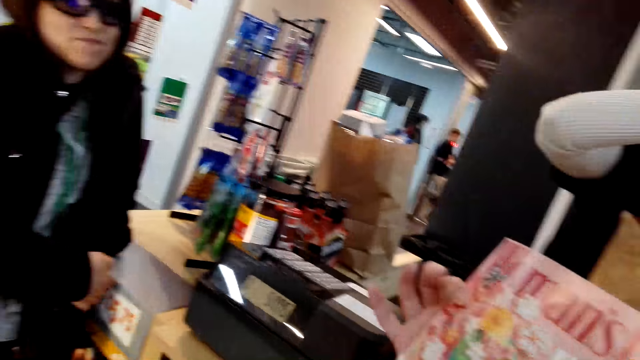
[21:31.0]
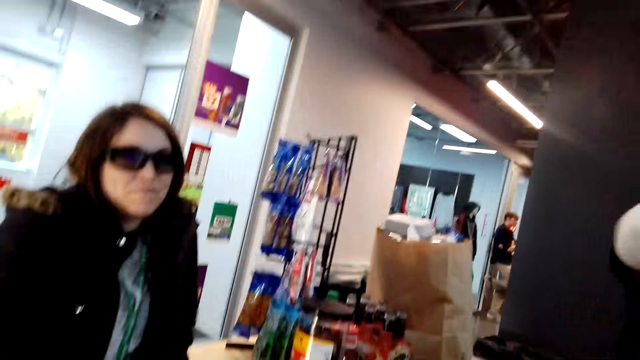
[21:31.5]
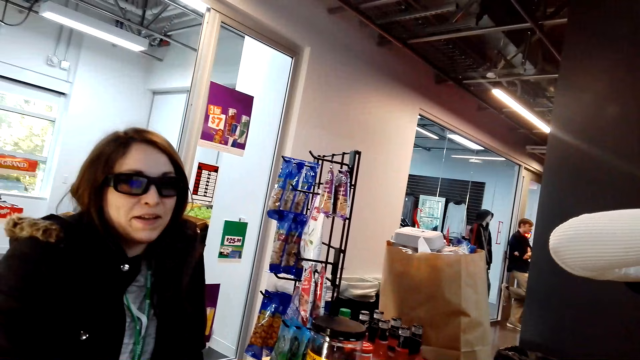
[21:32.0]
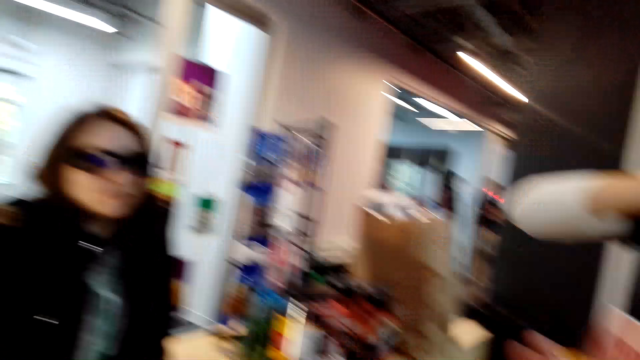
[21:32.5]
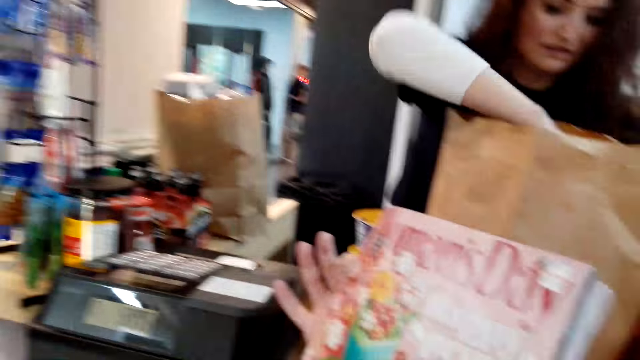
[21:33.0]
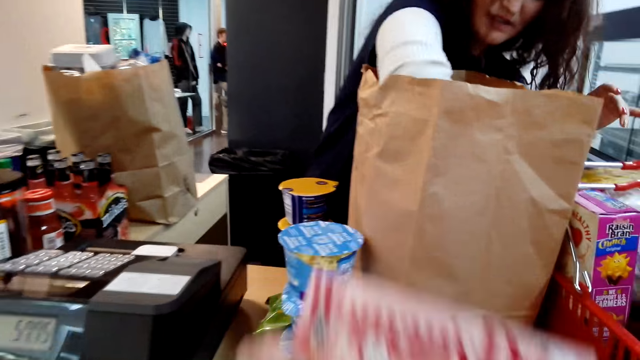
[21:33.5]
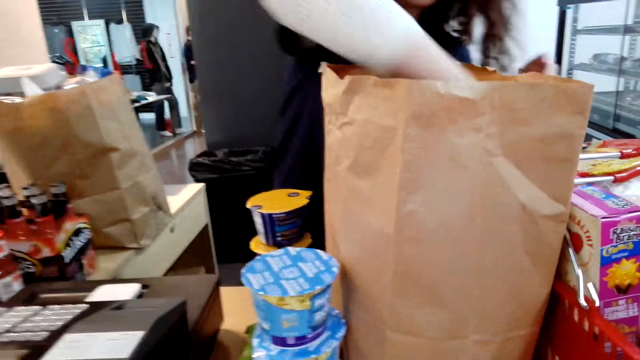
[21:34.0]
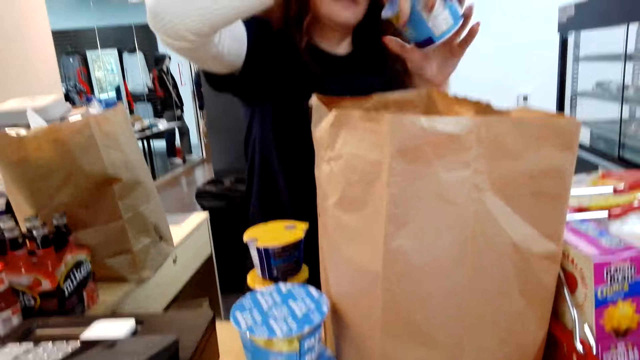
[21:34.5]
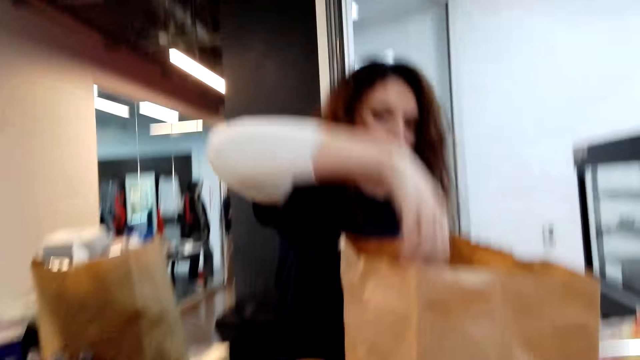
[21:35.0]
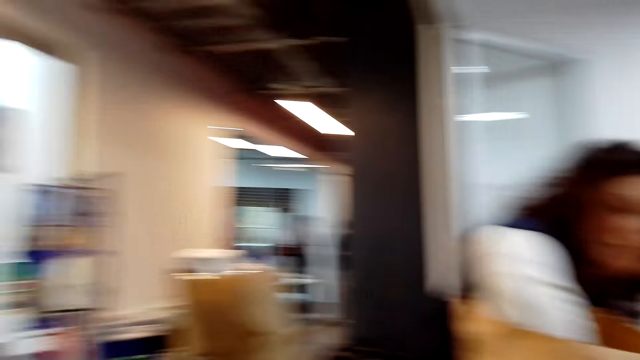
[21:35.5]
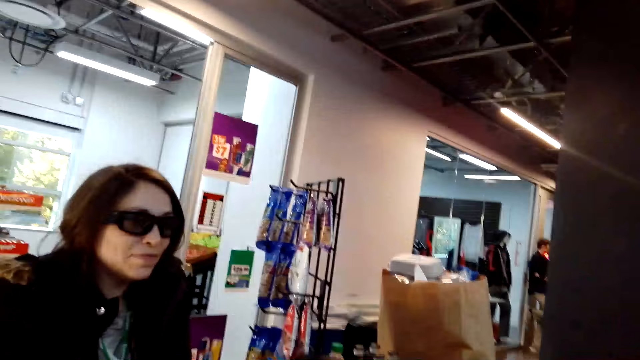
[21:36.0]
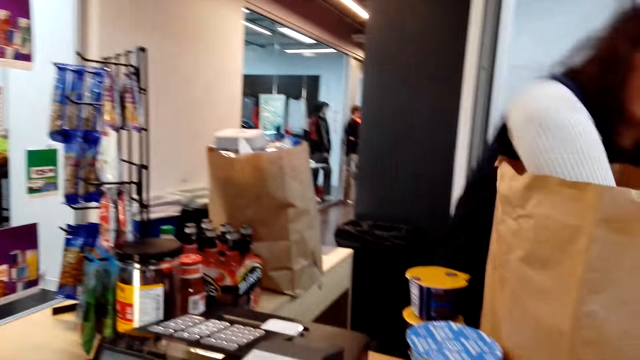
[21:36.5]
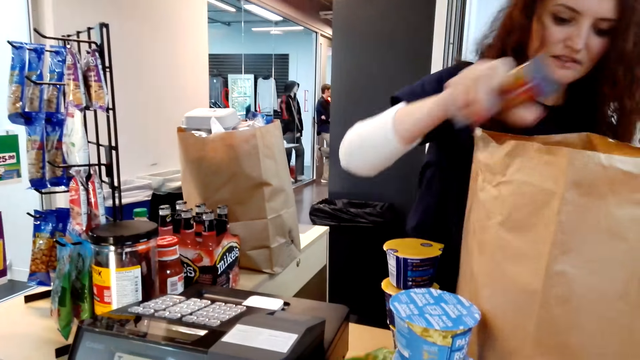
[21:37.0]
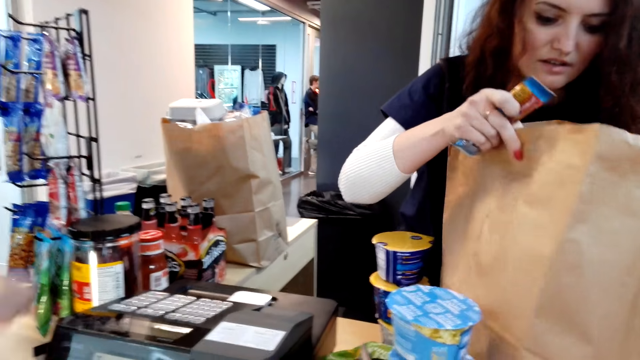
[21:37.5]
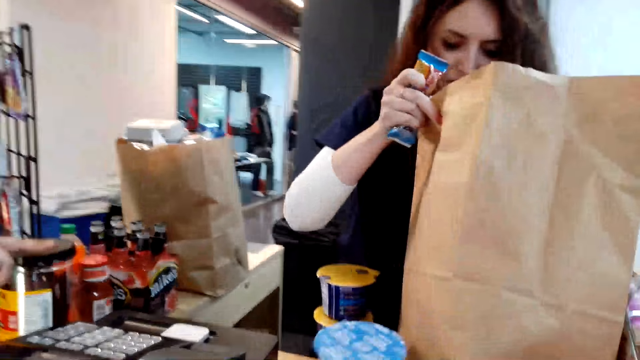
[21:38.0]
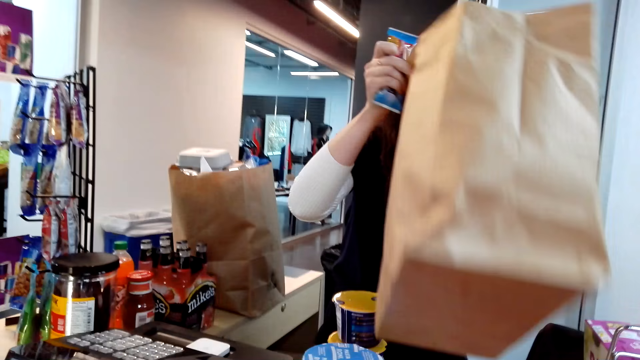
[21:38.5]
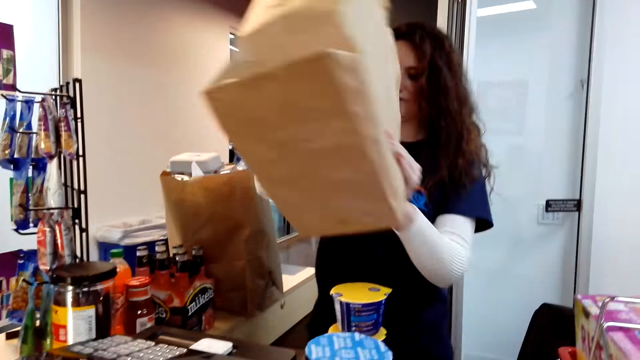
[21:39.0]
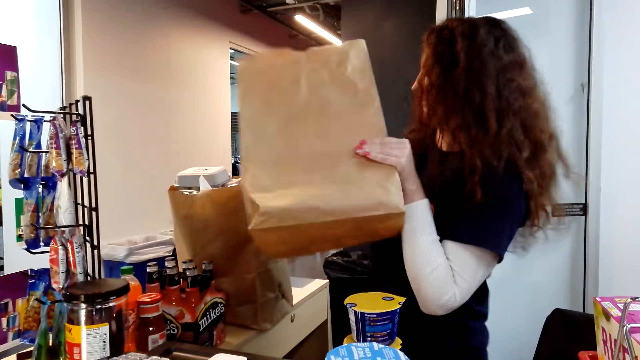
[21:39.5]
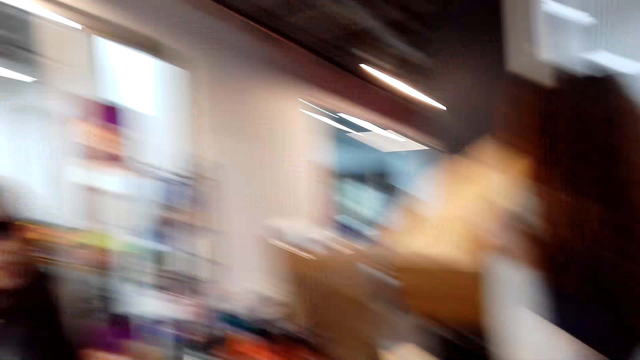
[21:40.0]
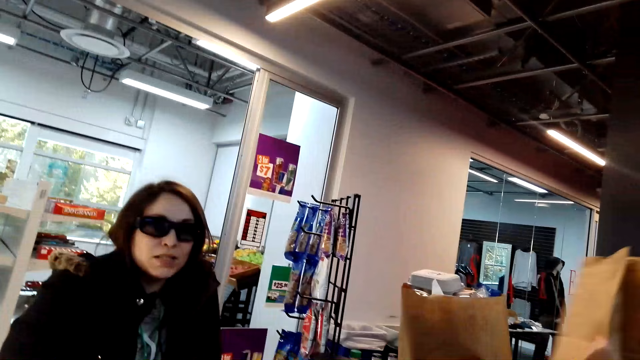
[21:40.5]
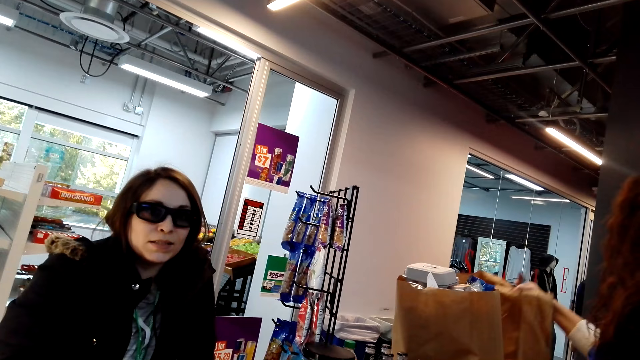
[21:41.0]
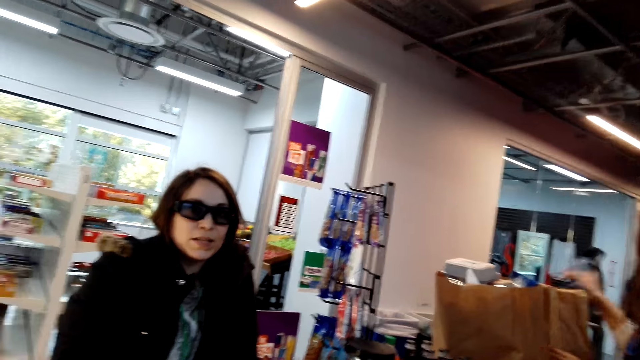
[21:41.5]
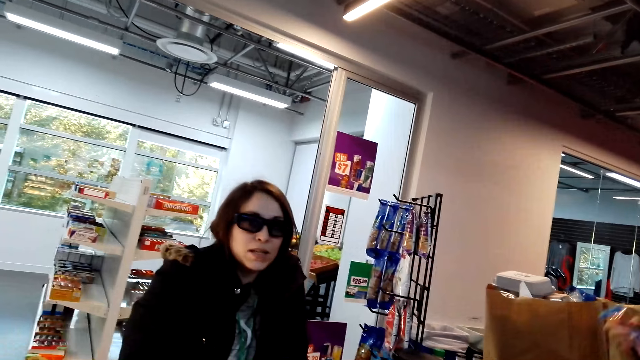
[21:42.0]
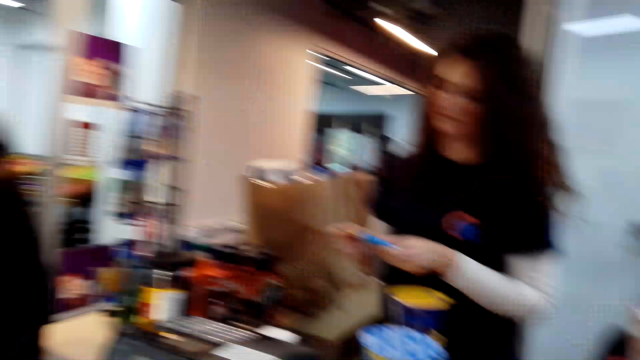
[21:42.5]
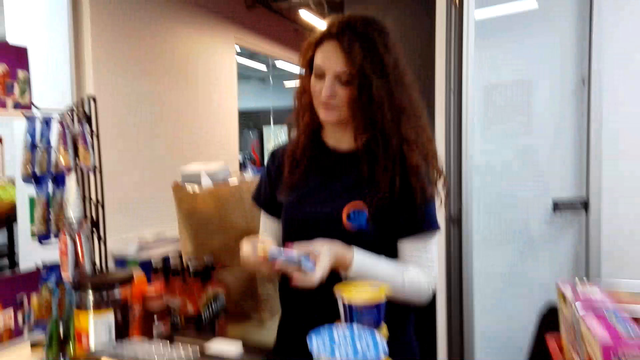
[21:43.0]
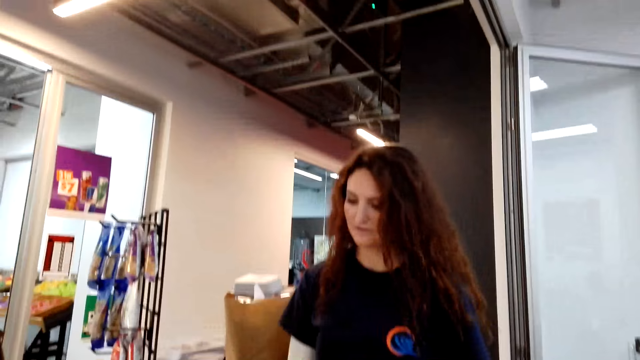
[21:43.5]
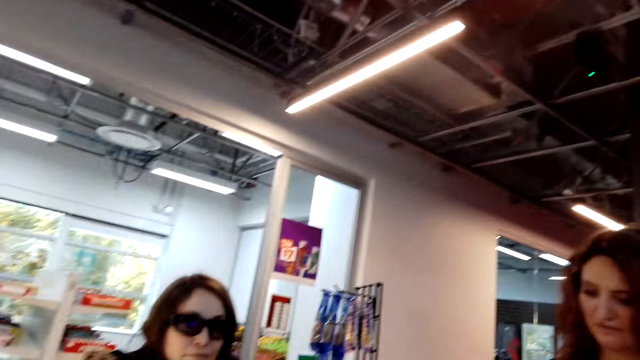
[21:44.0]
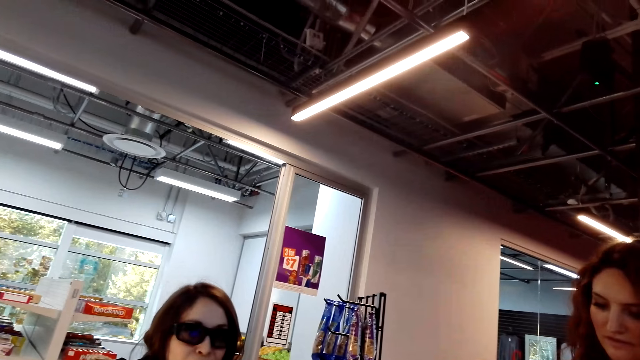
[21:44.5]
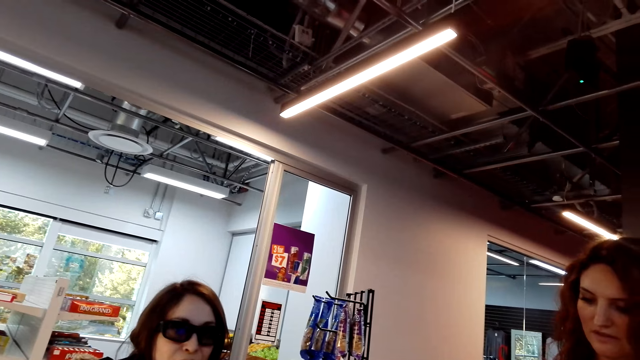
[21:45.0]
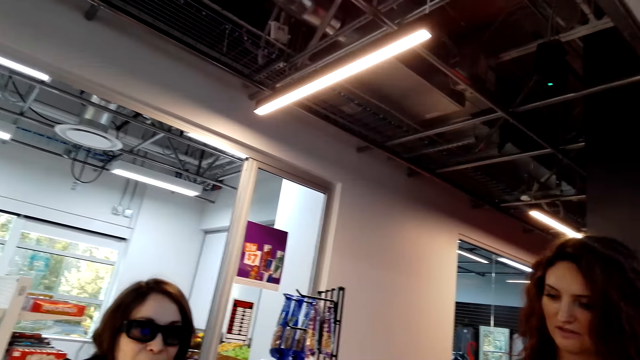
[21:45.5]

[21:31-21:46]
A woman unpacks the bag. The camera wearer talks to another woman. The first woman picks up the packaging bag. The other woman talks to the camera wearer. The first woman puts the packaging bag on the table.

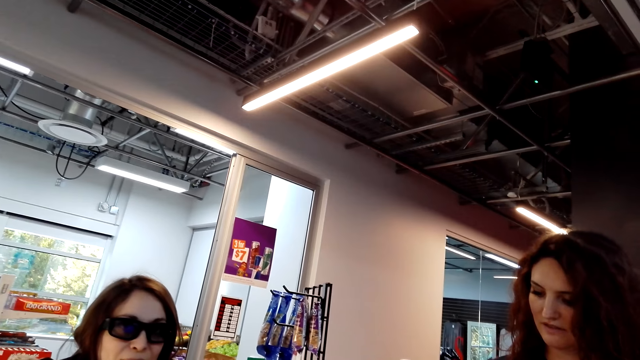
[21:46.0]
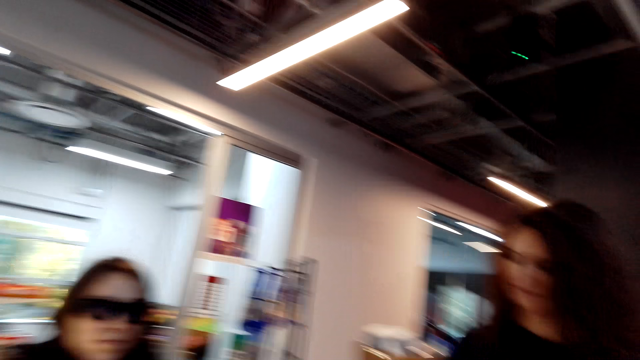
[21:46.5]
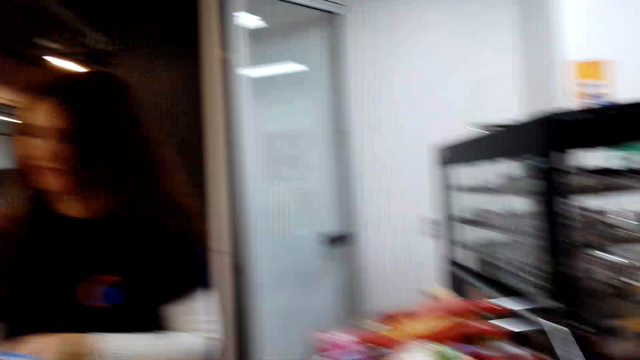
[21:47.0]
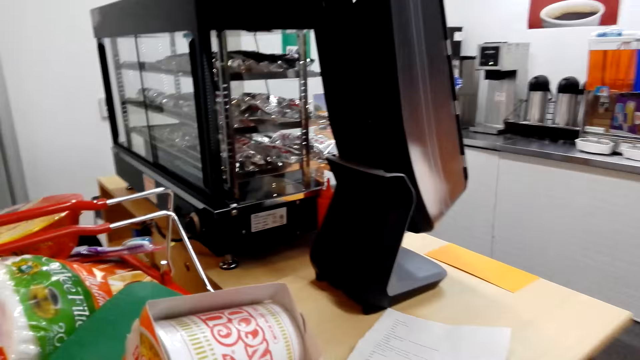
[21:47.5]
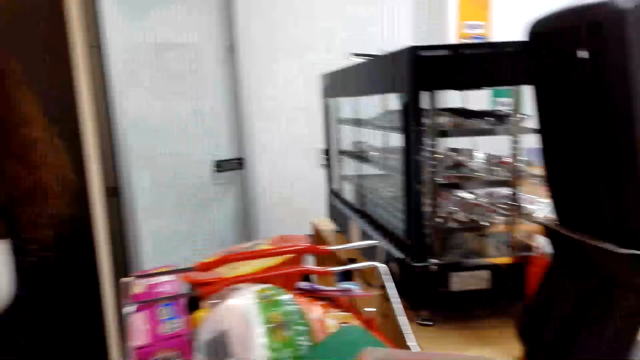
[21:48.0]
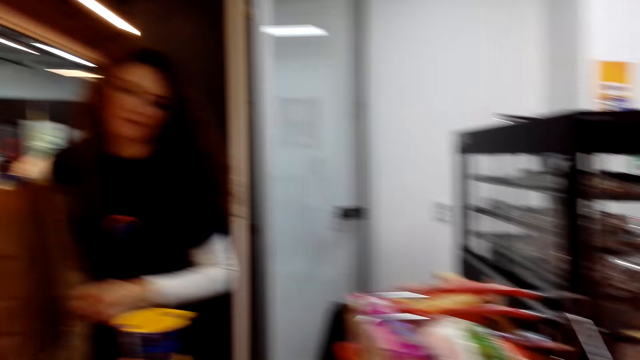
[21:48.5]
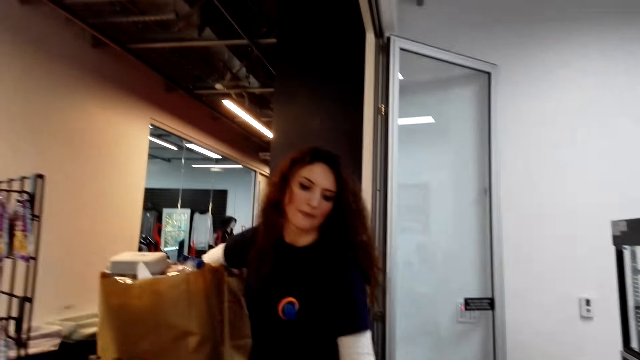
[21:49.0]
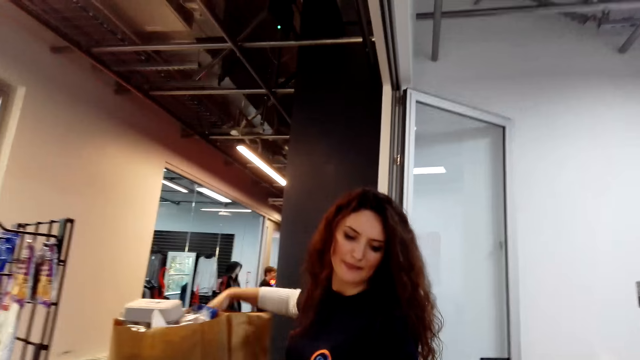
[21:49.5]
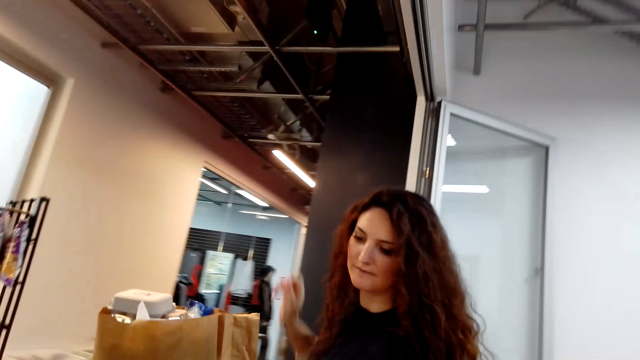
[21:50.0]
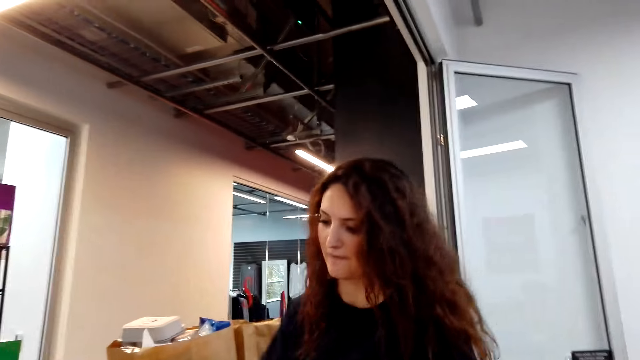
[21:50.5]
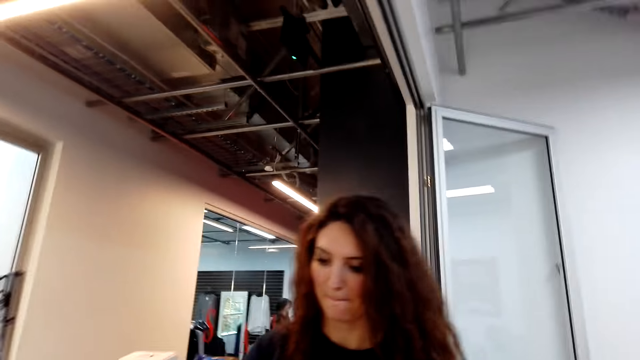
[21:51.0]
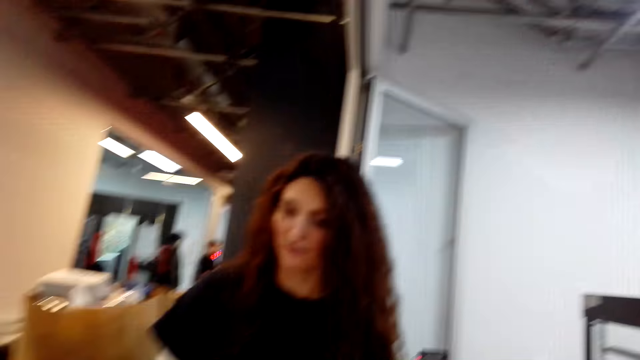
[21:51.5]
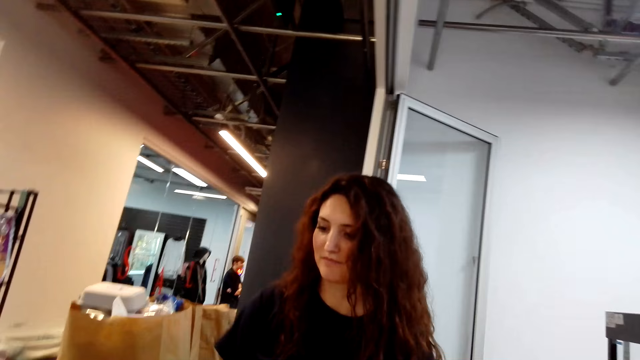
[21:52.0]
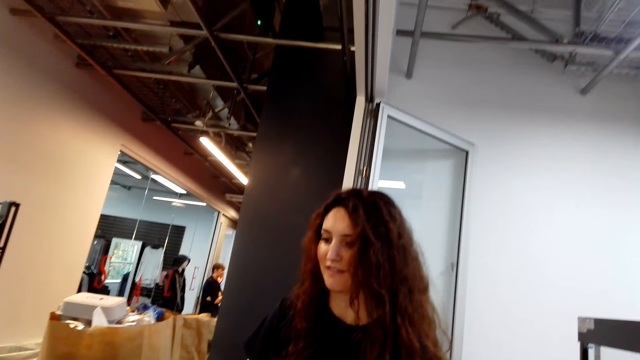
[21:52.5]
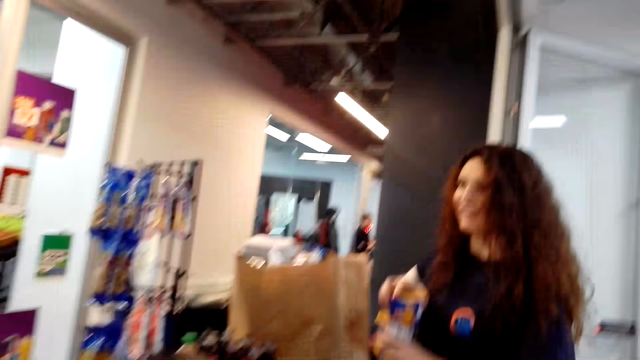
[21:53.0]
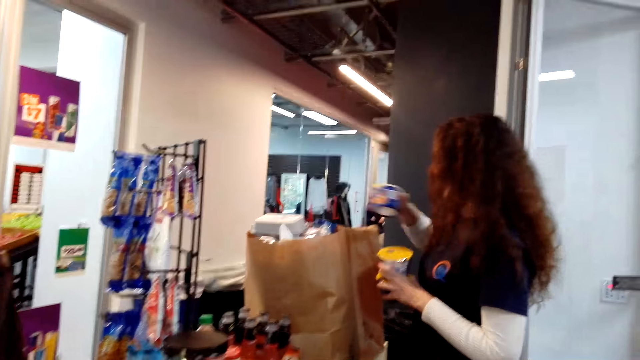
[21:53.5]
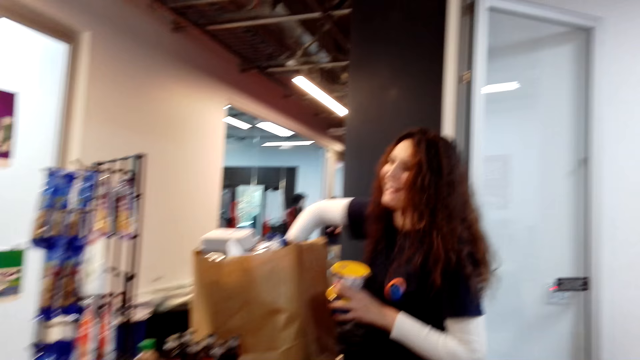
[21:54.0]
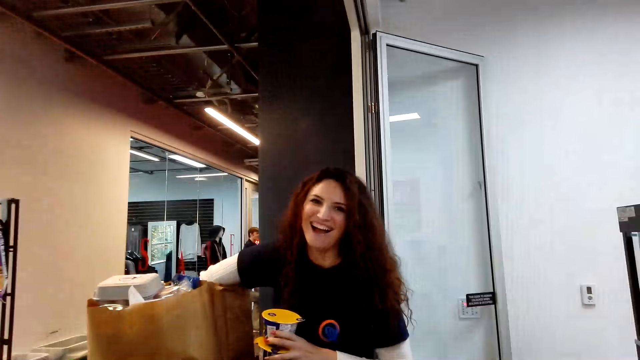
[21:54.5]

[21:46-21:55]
The camera wearer observes a woman. They talk to the woman. The woman packs the goods in the bag.
